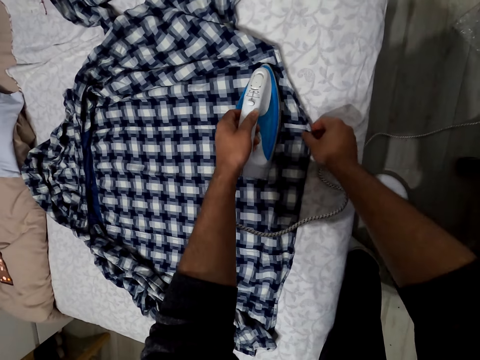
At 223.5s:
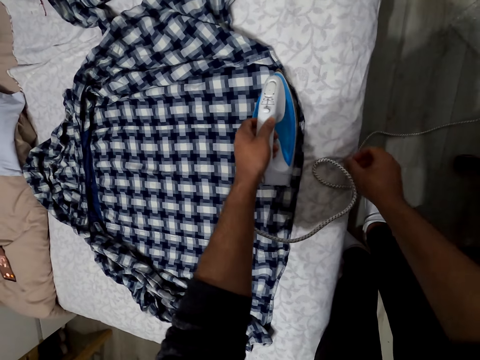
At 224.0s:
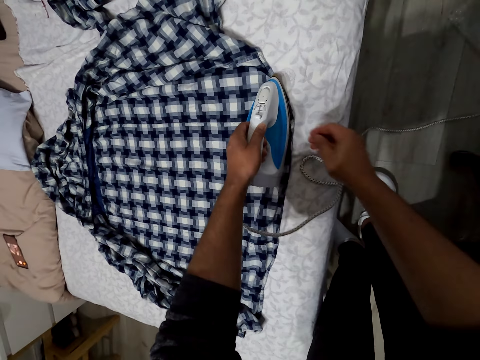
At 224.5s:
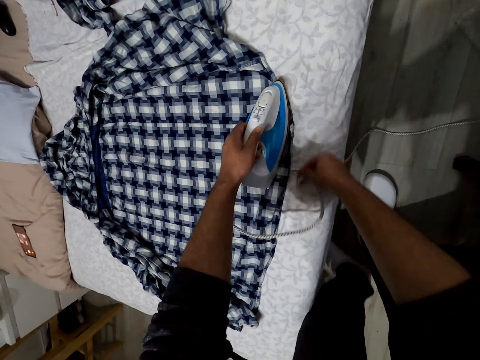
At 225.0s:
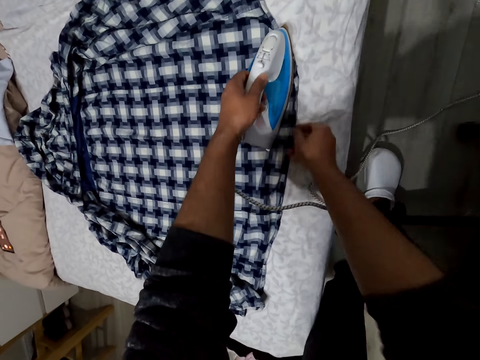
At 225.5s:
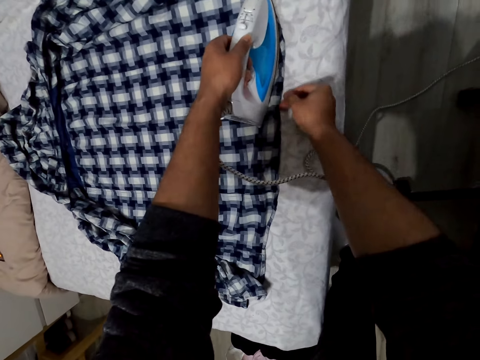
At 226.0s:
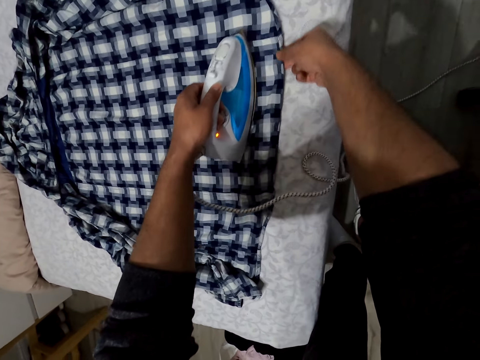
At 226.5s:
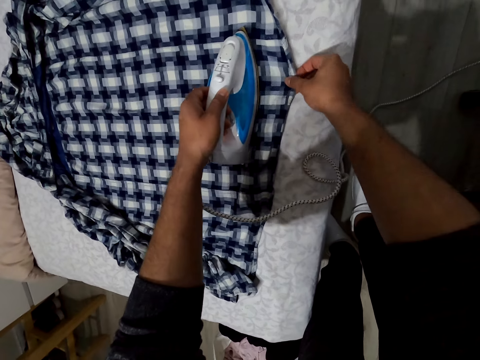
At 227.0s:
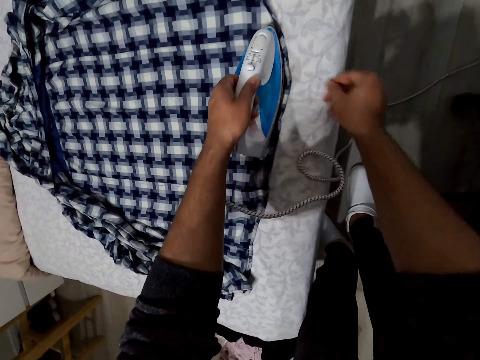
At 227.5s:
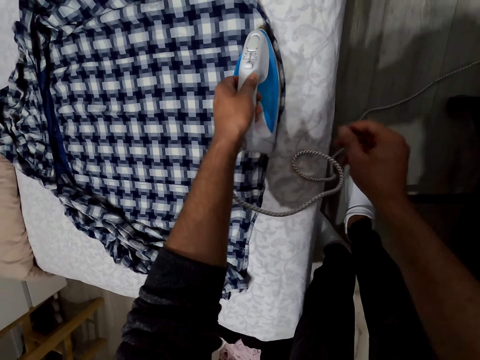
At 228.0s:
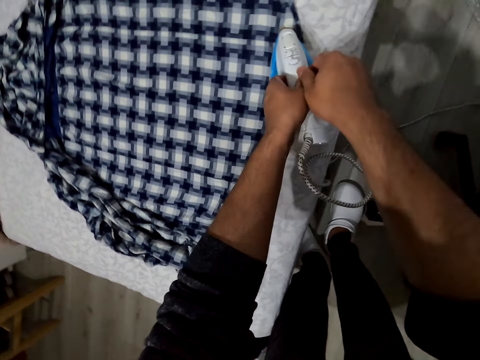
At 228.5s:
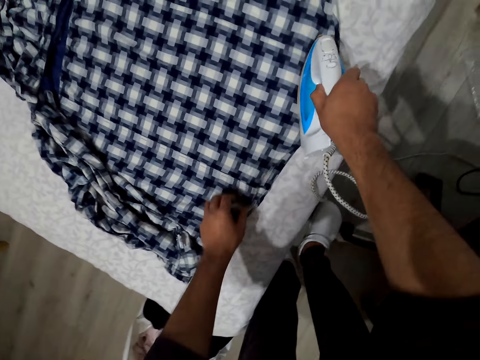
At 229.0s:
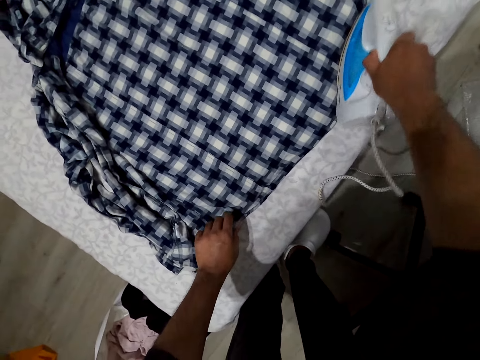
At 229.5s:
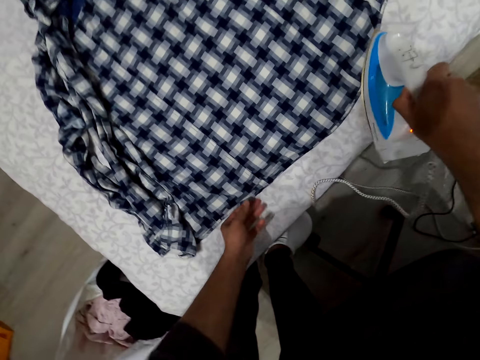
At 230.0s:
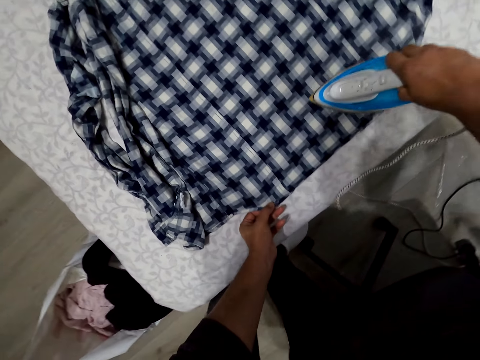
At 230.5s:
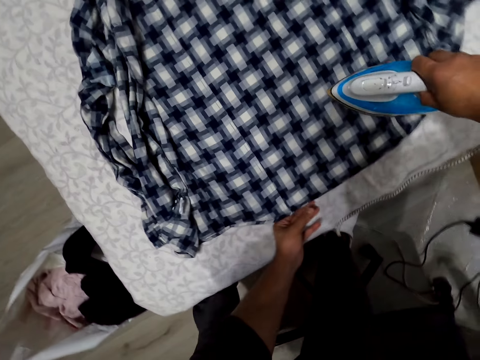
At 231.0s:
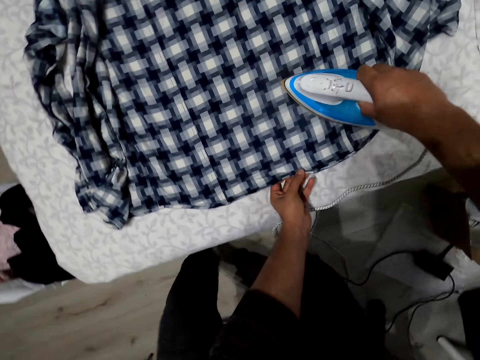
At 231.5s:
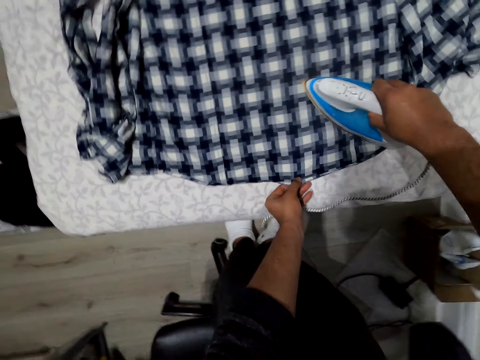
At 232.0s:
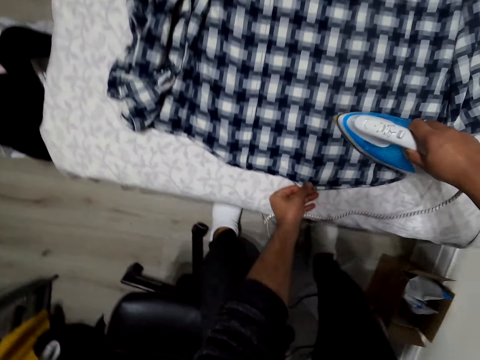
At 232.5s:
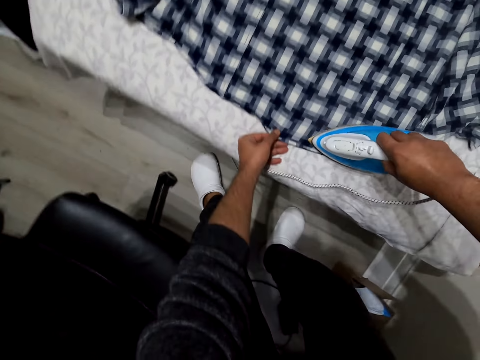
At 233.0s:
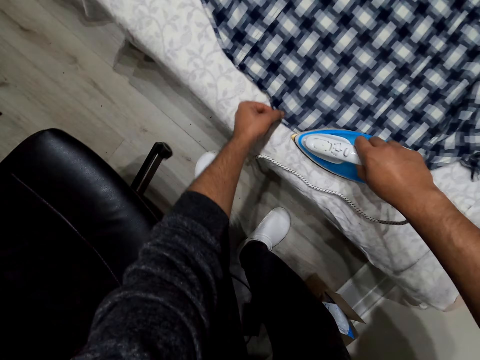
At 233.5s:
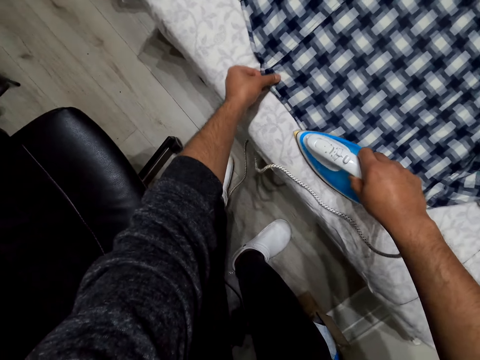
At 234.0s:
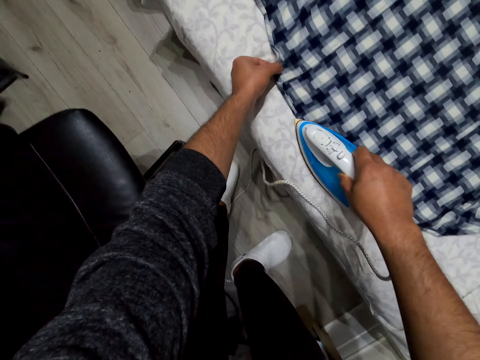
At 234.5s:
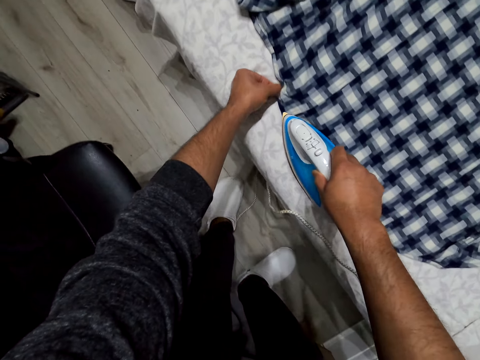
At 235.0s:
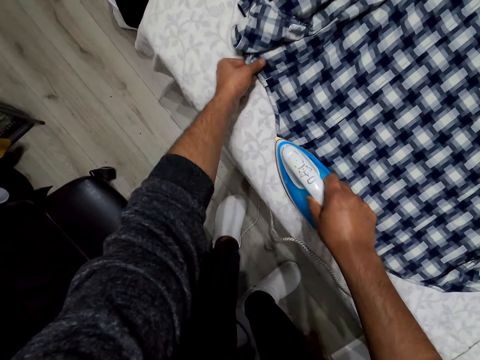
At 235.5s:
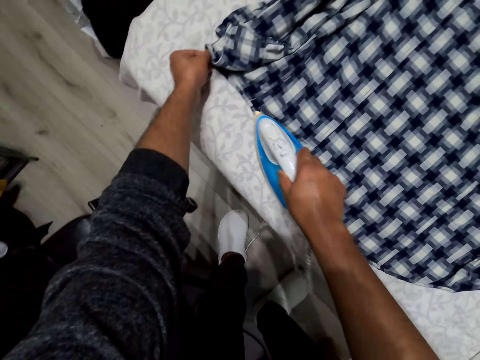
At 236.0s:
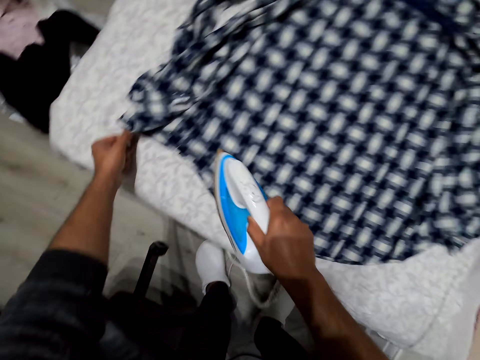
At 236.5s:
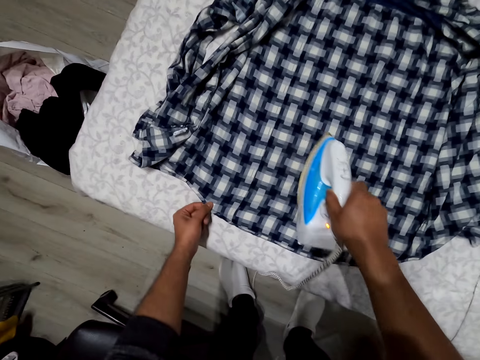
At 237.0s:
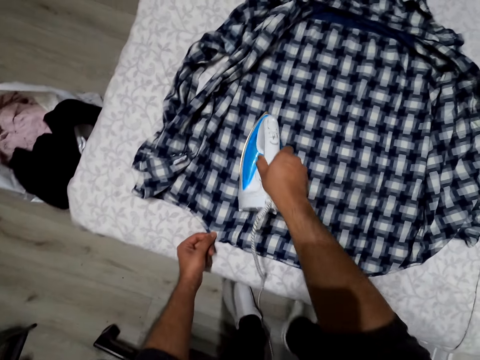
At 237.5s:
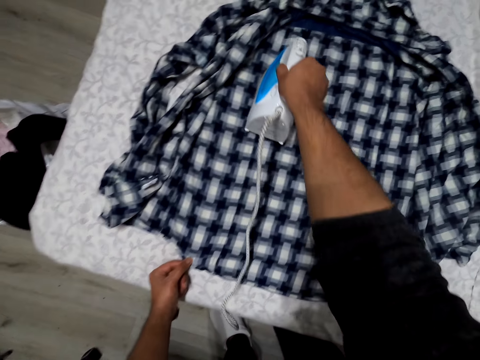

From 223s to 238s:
The camera wearer moves the cable. They iron the cloth. They exchange the iron box to the right hand. They iron the cloth.

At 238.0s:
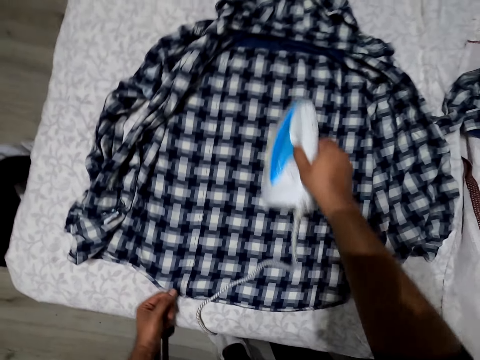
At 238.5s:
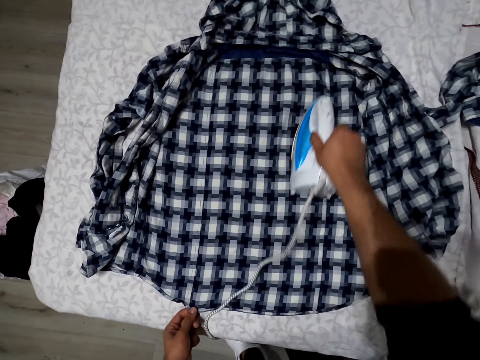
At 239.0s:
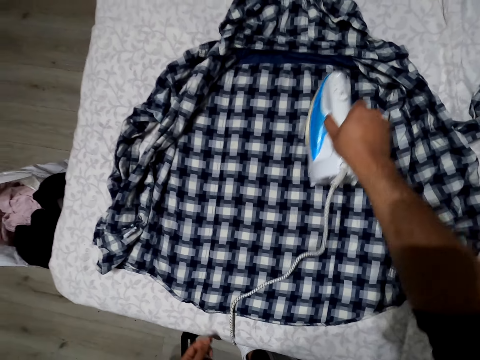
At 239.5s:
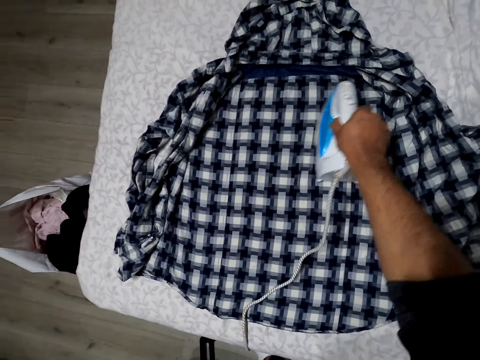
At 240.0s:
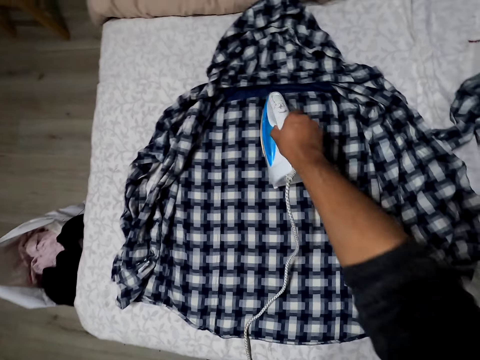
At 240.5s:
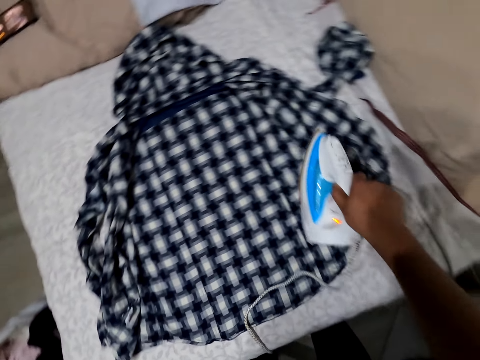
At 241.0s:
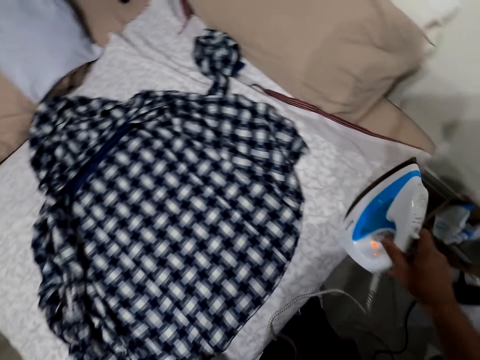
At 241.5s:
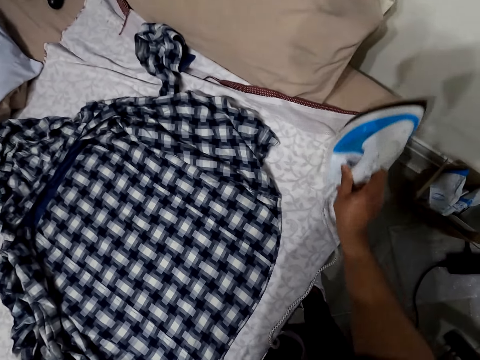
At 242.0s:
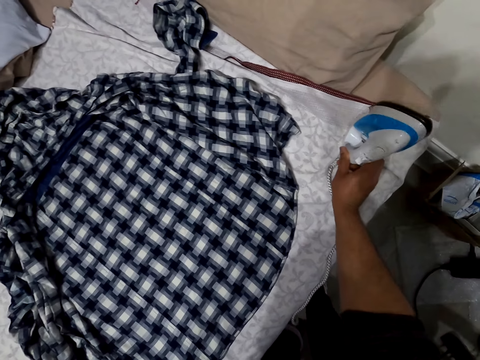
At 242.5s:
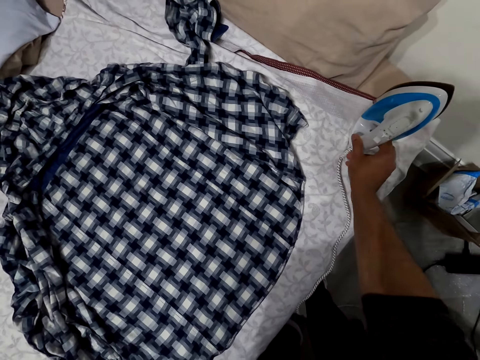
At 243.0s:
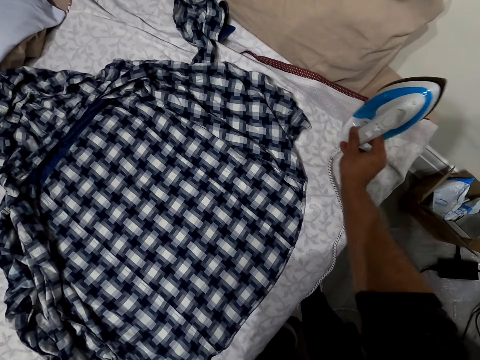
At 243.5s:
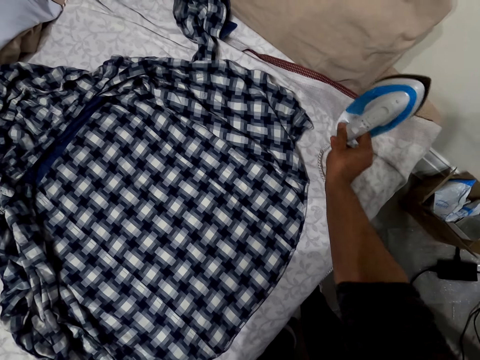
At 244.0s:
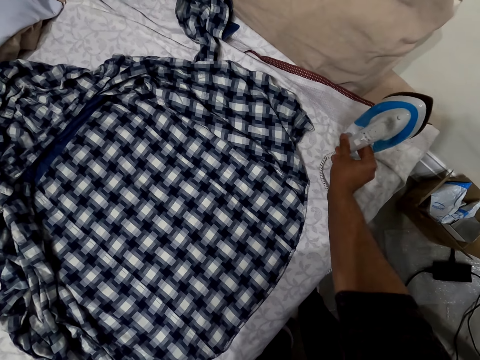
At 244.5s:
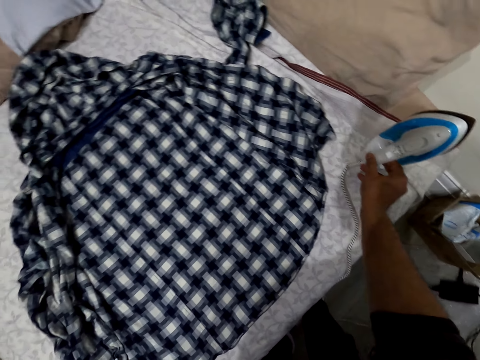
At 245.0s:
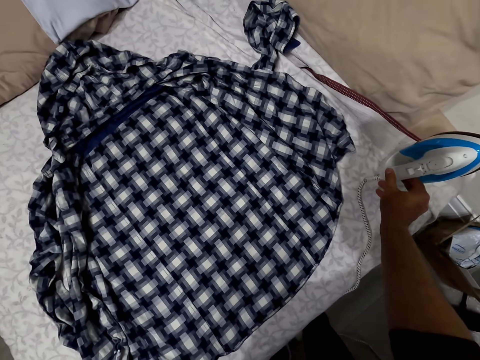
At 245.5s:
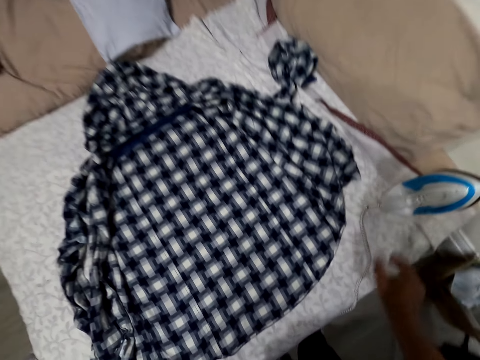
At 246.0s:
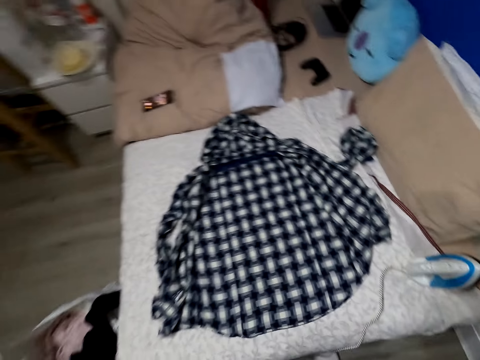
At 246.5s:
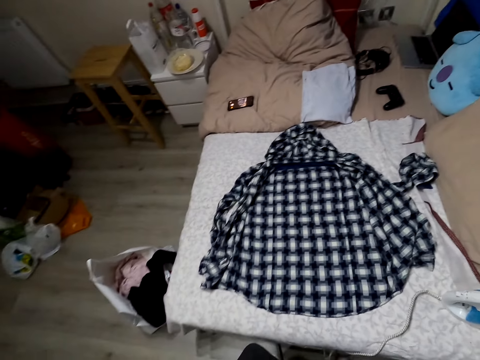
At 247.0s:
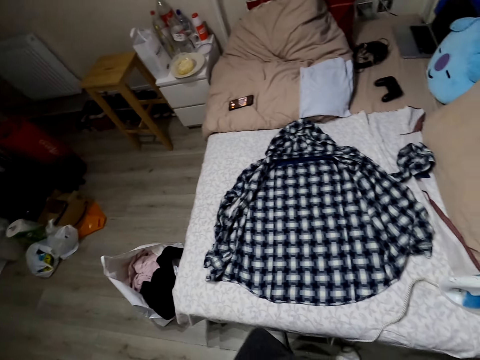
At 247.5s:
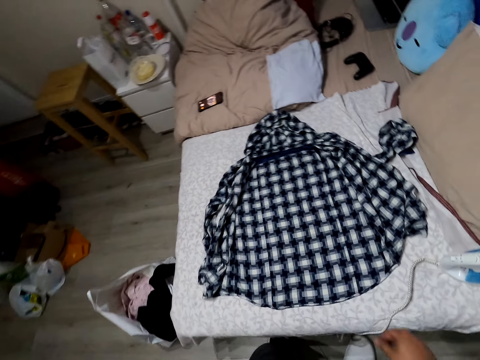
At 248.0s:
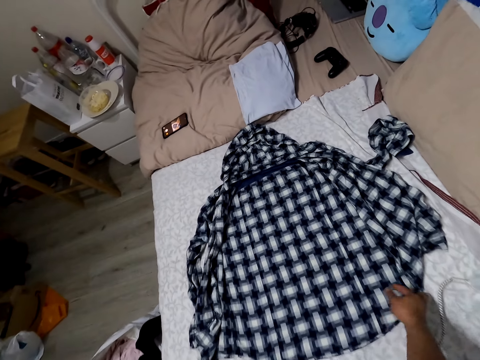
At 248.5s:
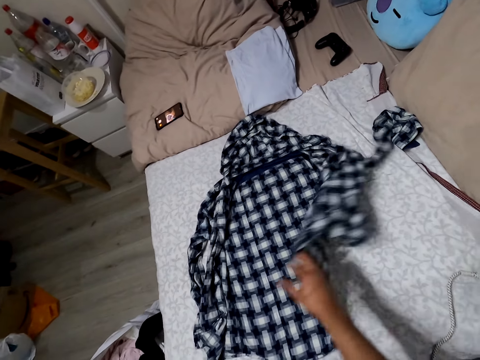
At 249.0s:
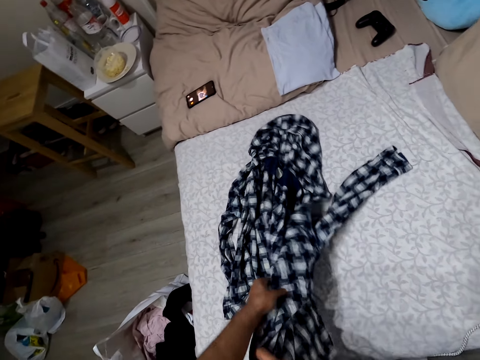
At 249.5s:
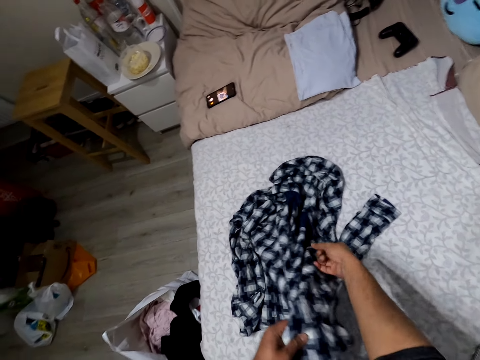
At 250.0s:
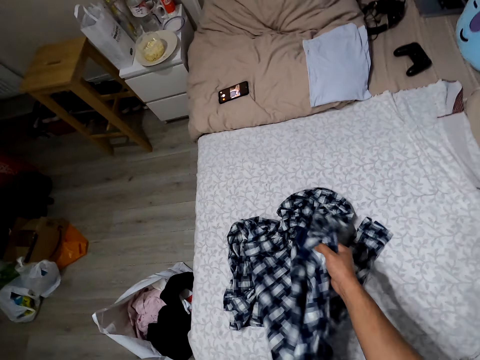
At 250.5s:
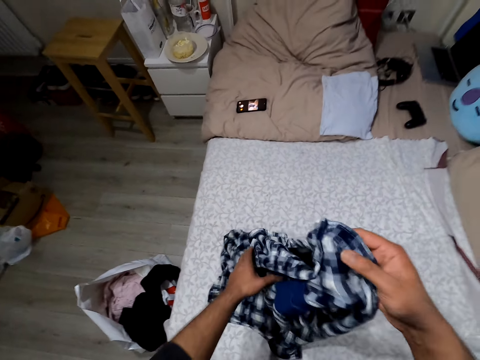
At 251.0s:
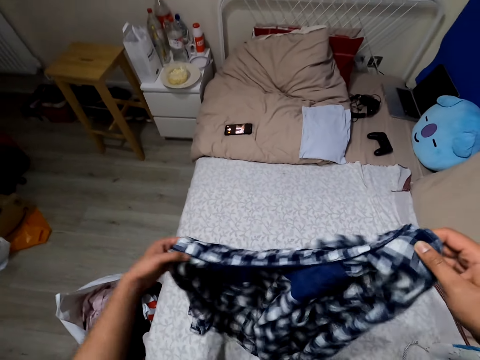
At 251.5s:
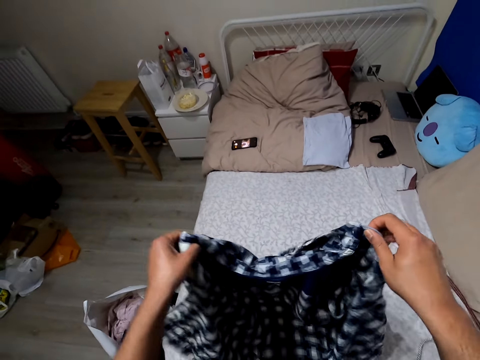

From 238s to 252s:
The camera wearer drops the iron box. They look around. They pick up the cloth.
